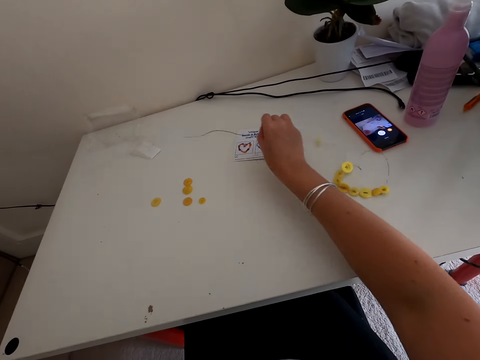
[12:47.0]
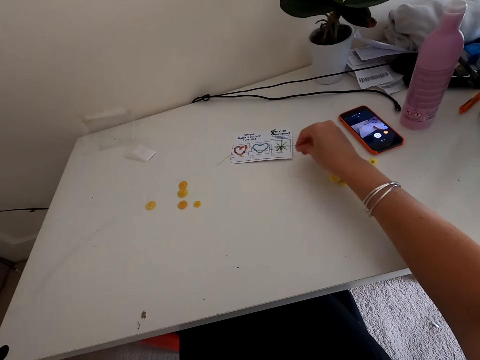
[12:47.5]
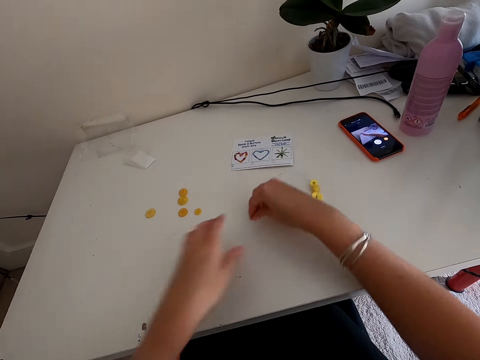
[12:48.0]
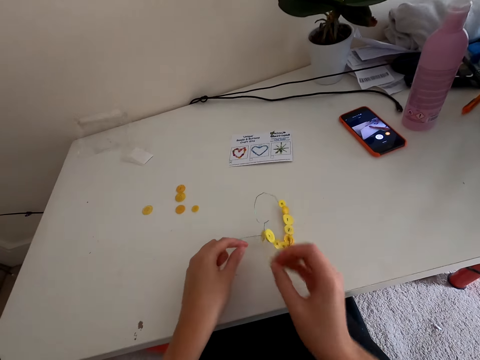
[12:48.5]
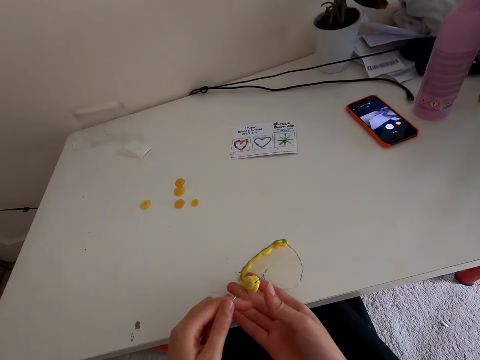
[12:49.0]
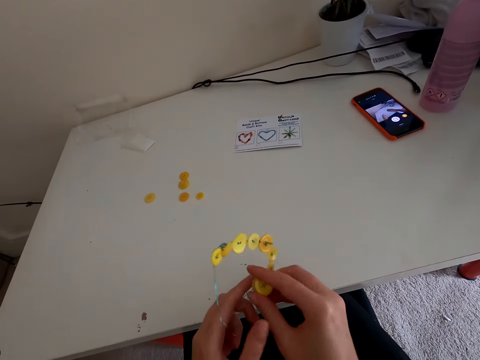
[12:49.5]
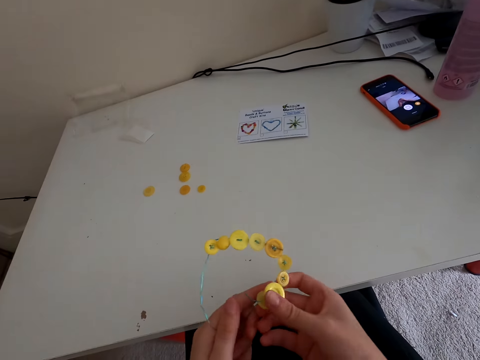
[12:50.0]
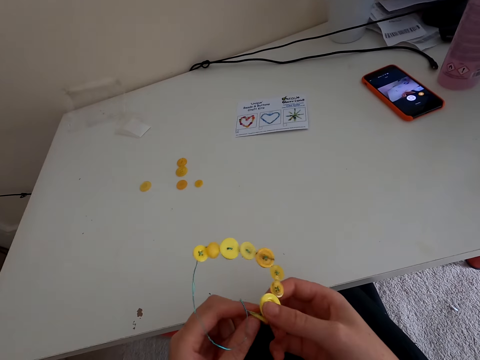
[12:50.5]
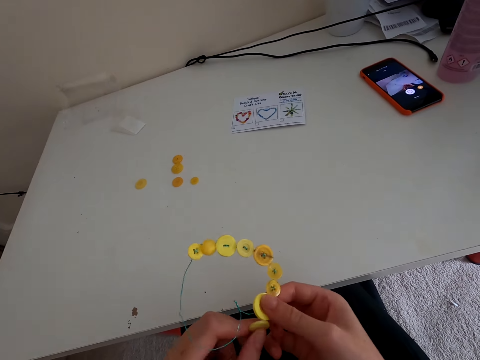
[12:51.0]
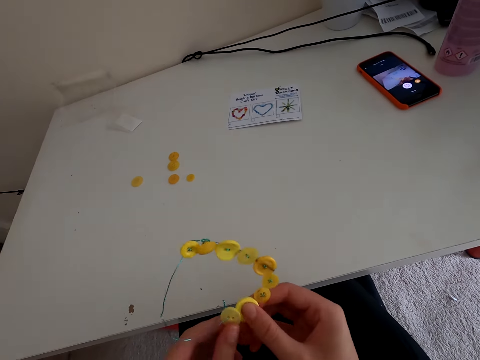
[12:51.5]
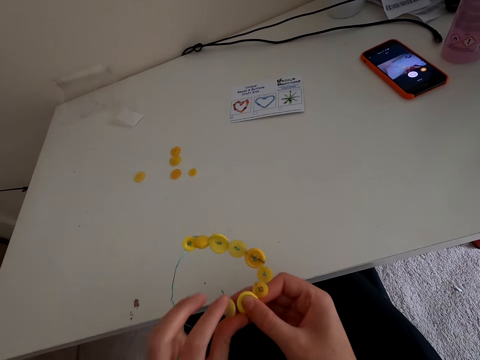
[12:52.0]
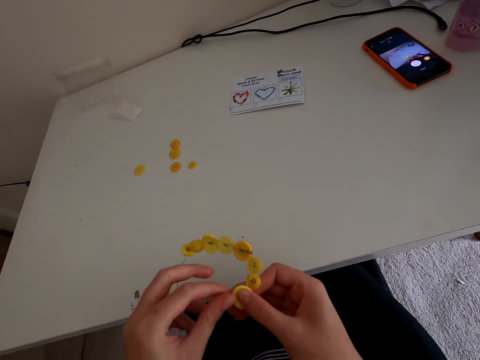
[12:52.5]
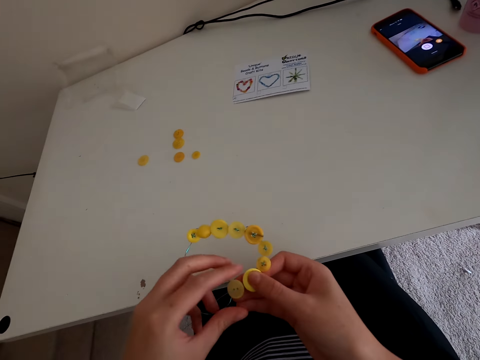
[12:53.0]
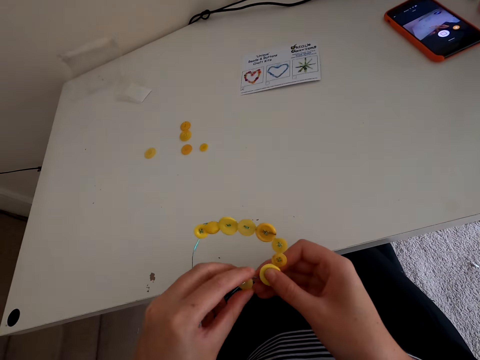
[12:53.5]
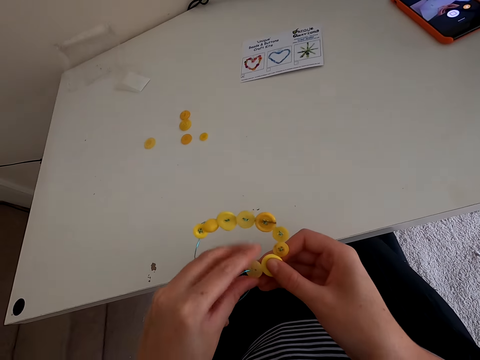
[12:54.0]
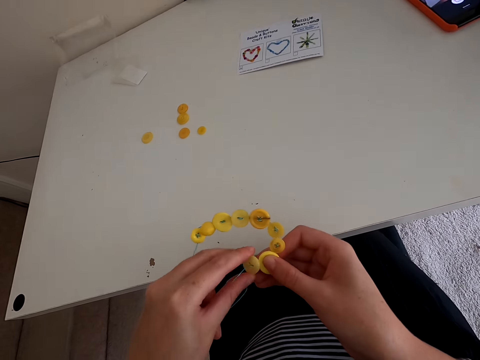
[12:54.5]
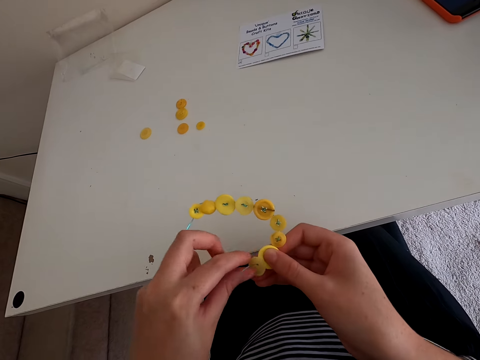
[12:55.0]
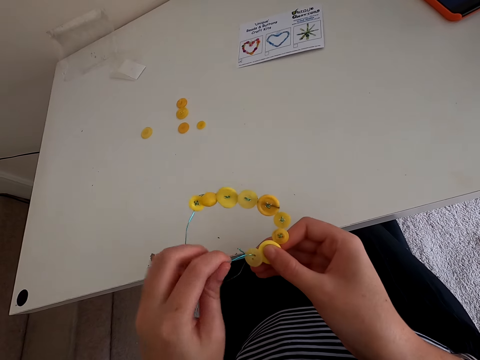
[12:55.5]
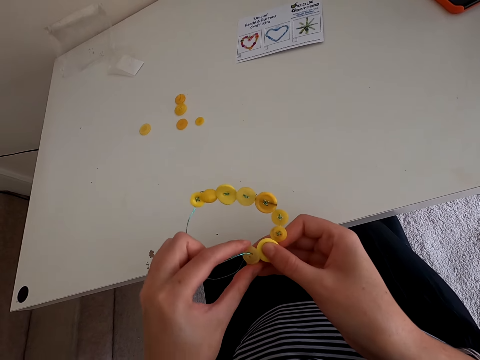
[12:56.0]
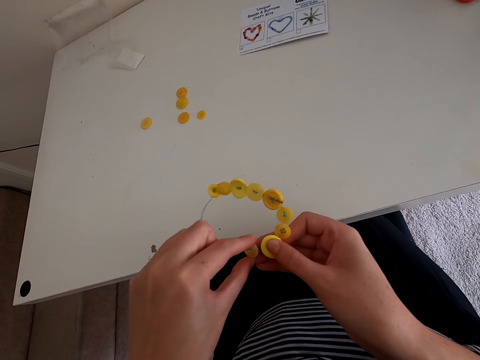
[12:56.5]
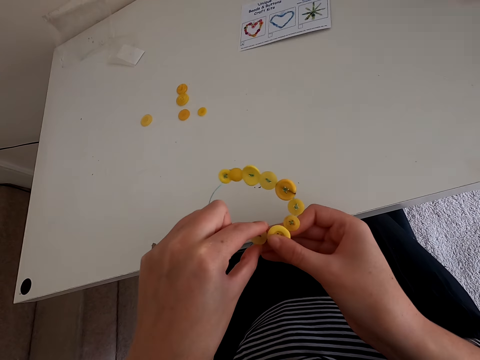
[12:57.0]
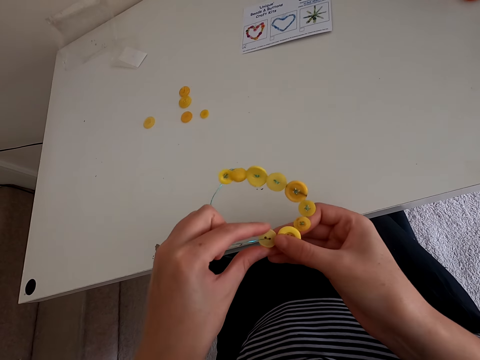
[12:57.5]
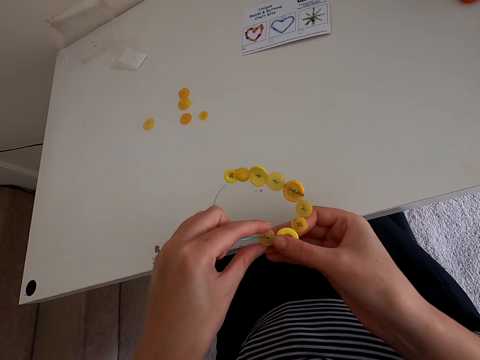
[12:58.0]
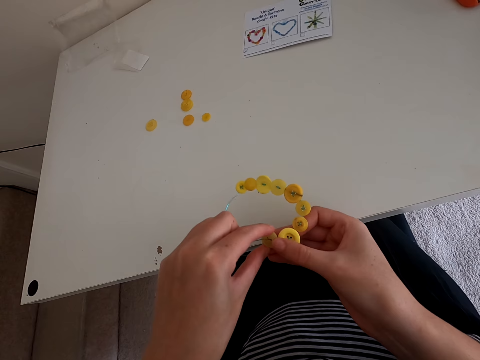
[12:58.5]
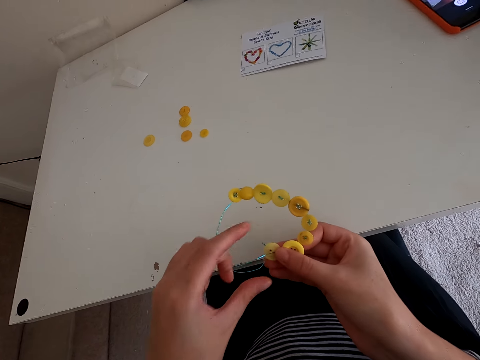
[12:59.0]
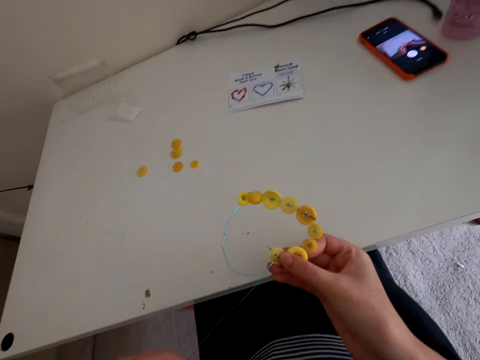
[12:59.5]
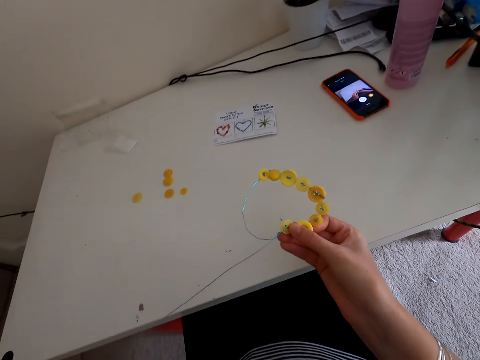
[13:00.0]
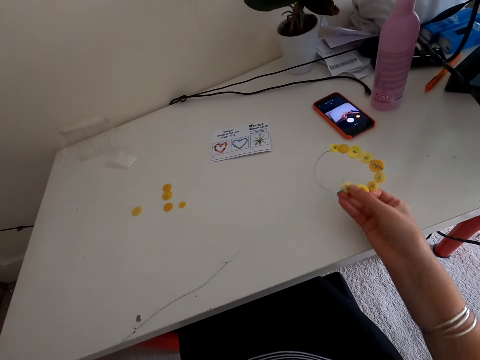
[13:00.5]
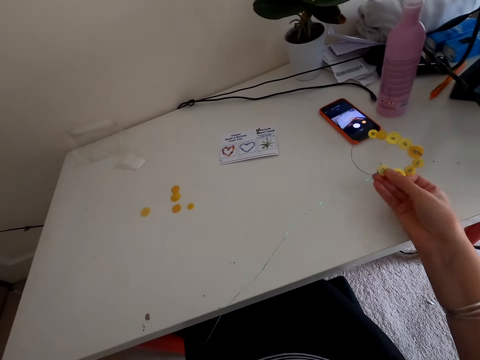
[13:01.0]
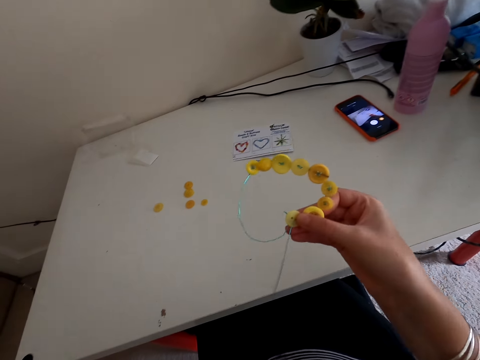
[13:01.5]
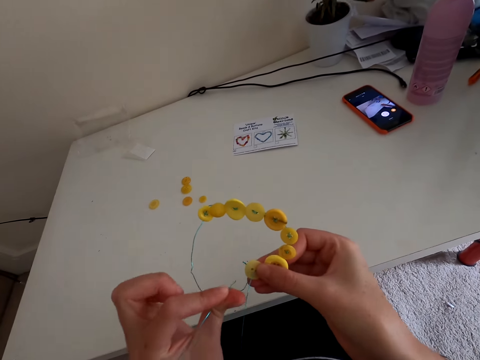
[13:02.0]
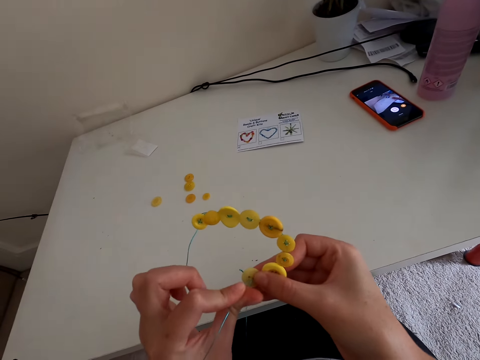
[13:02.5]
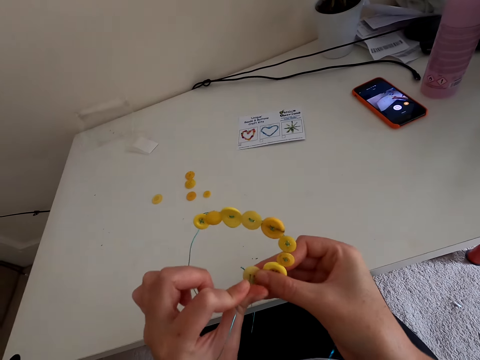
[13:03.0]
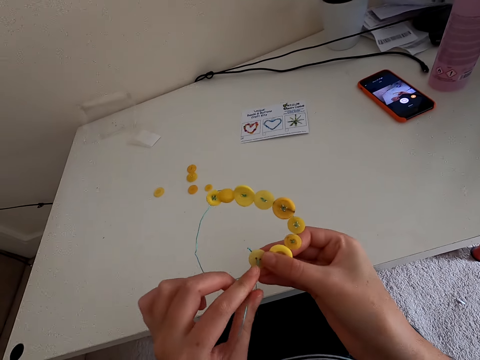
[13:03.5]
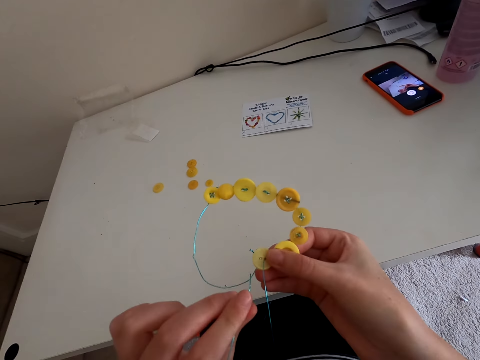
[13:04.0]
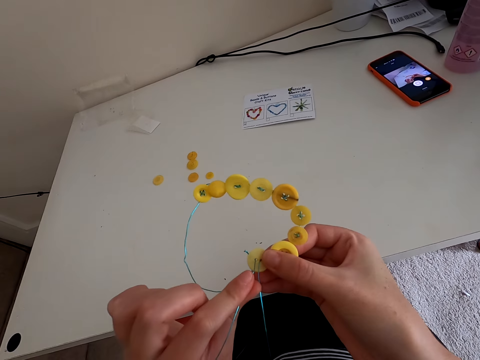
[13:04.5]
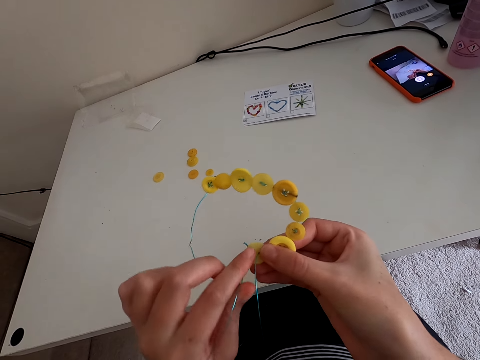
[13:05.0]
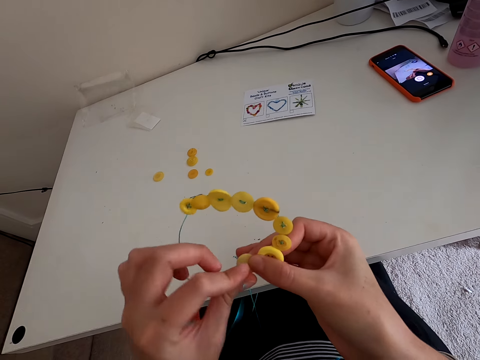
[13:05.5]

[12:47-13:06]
The camera wearer touches the buttons. They straighten the thread.

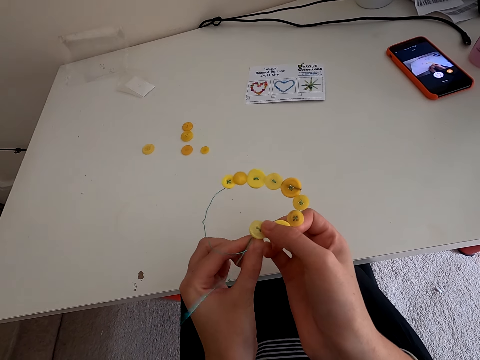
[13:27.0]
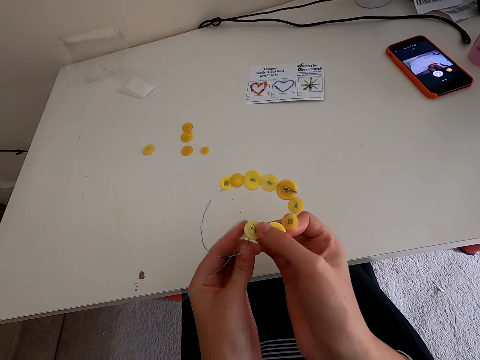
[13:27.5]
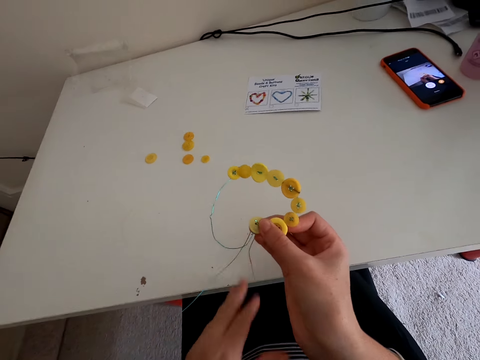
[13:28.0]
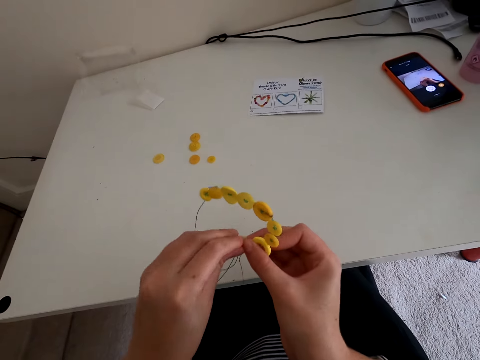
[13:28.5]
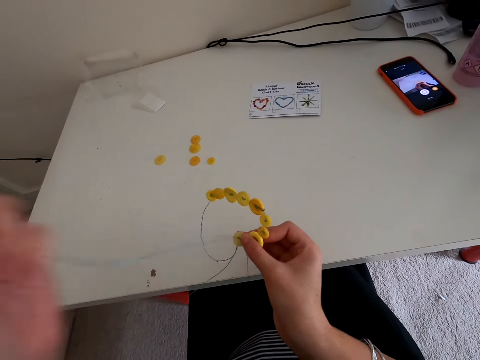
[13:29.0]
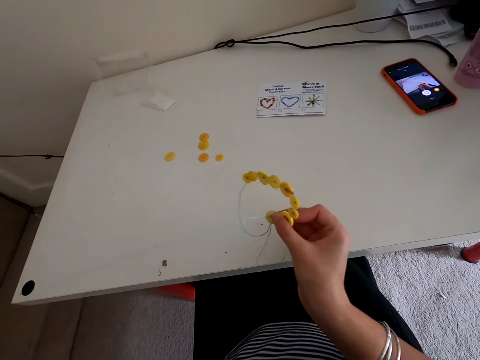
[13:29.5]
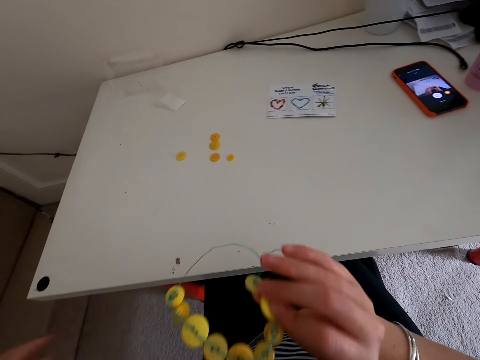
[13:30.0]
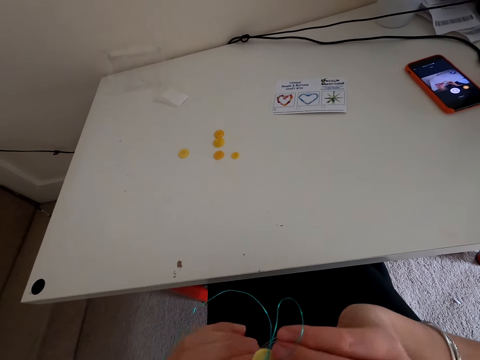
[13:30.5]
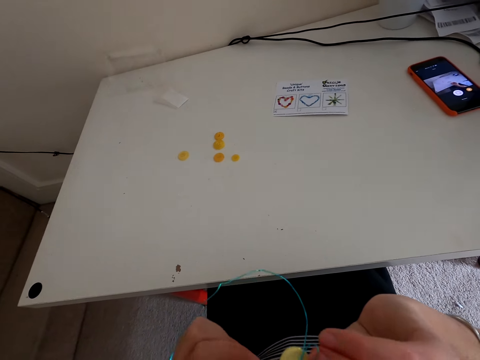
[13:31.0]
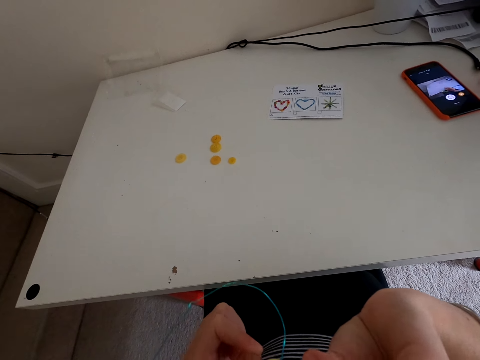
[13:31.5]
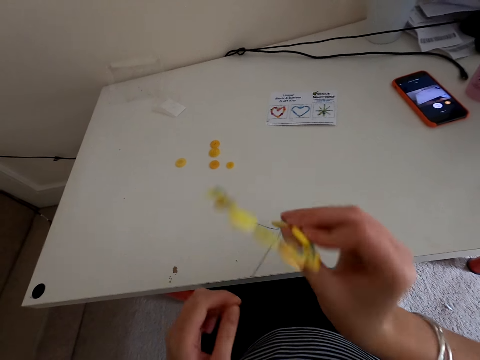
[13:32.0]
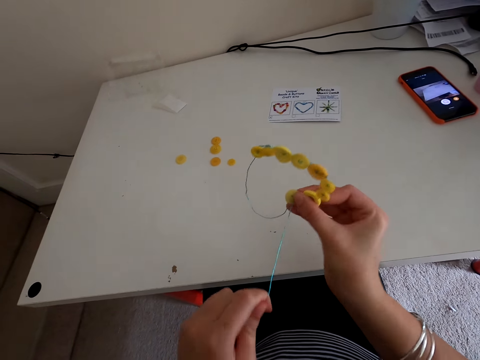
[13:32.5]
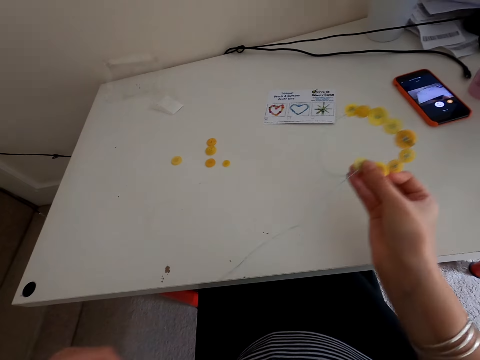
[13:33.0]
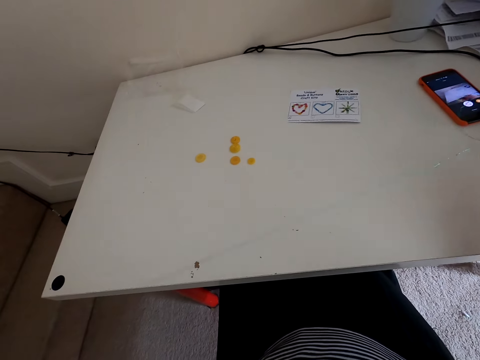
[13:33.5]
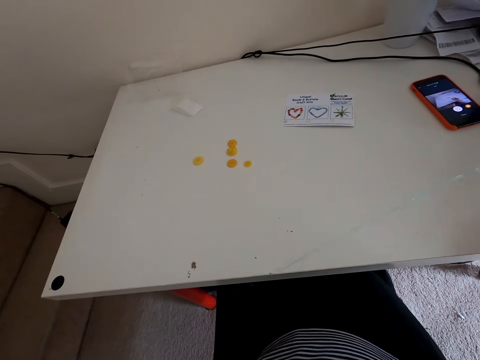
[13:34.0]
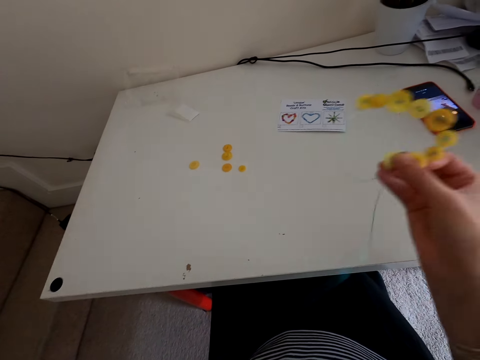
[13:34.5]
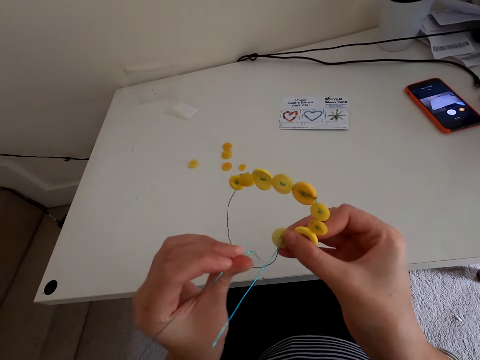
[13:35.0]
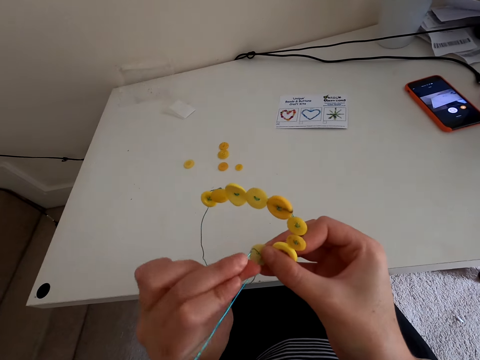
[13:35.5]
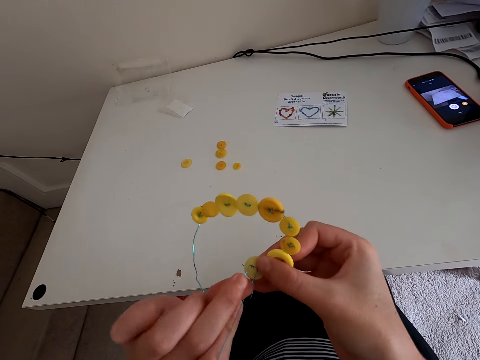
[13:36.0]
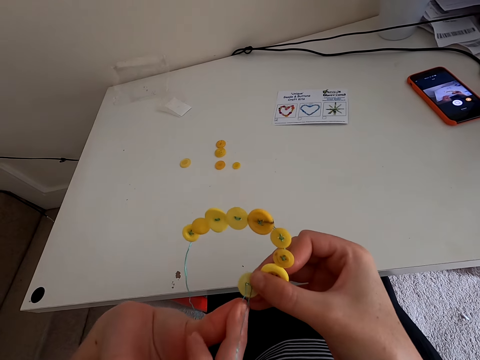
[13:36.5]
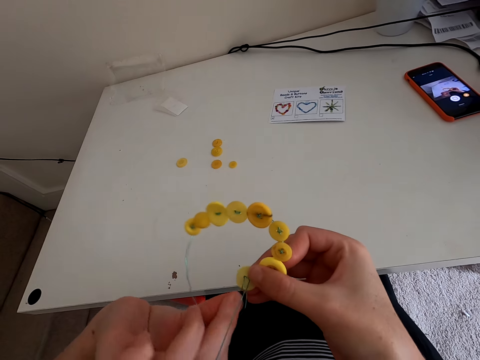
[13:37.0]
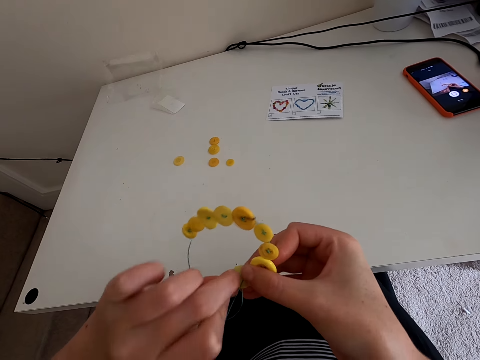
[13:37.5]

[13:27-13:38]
The camera wearer puts a thread in the button. They straighten the thread.
